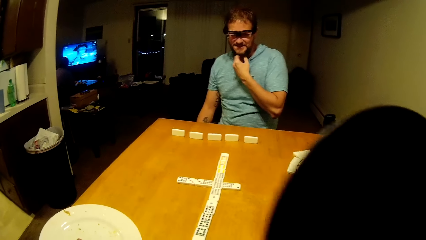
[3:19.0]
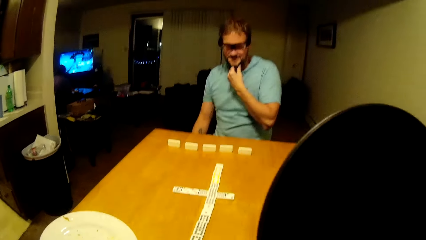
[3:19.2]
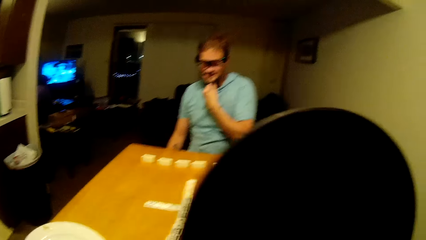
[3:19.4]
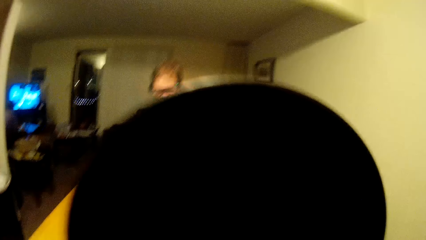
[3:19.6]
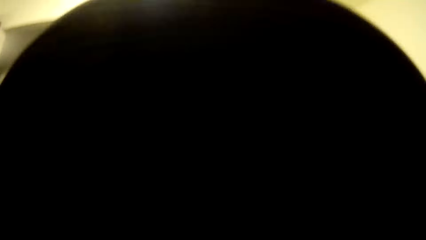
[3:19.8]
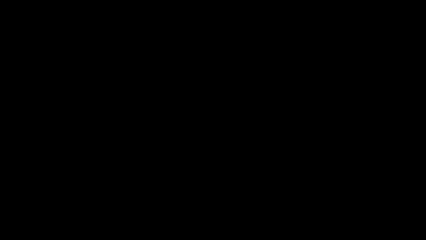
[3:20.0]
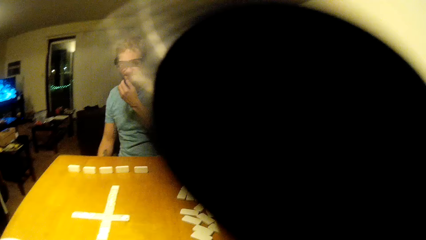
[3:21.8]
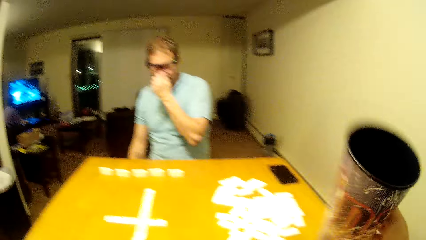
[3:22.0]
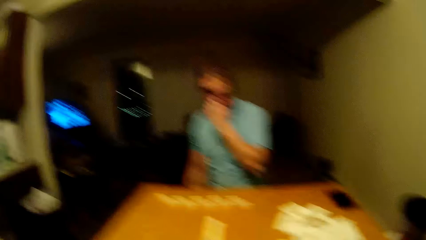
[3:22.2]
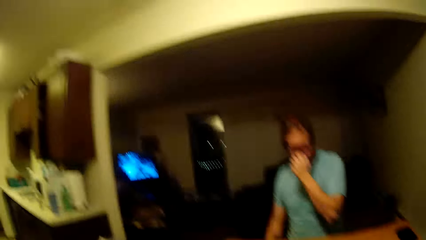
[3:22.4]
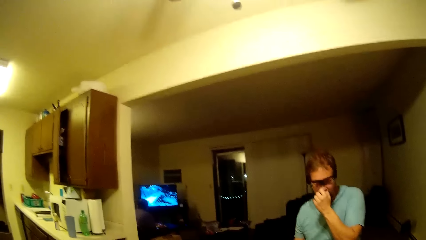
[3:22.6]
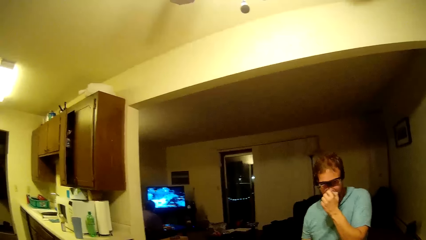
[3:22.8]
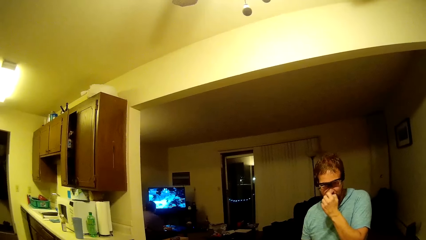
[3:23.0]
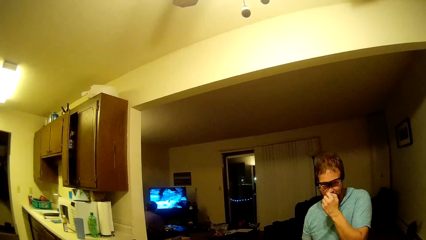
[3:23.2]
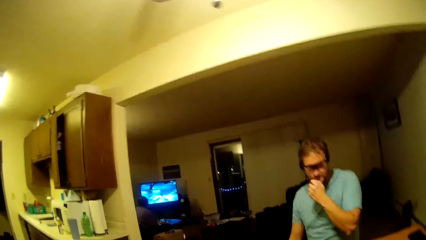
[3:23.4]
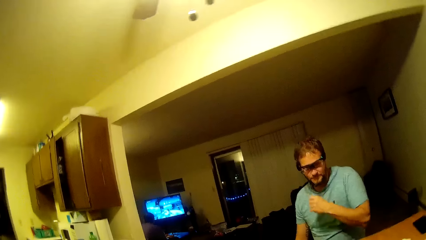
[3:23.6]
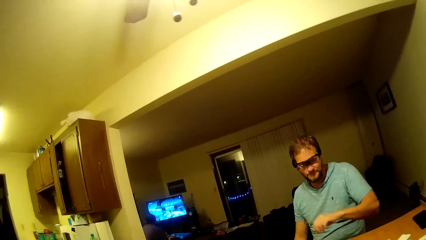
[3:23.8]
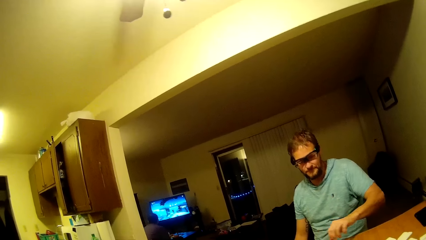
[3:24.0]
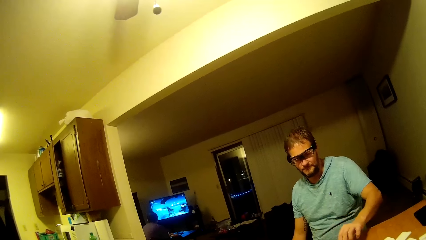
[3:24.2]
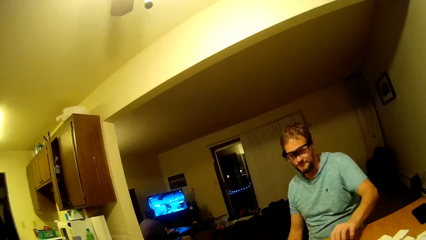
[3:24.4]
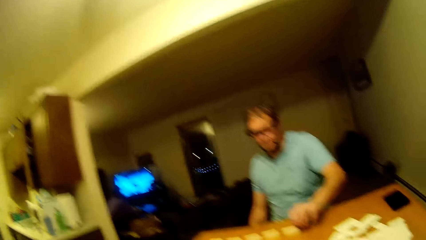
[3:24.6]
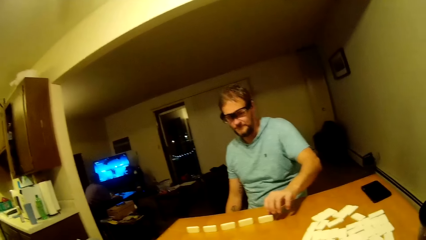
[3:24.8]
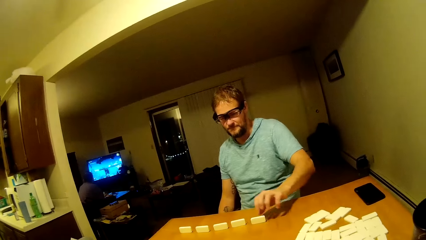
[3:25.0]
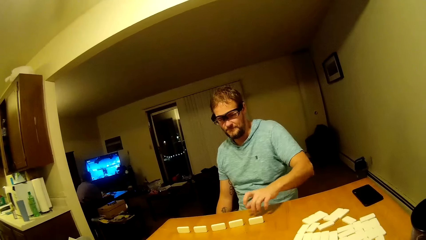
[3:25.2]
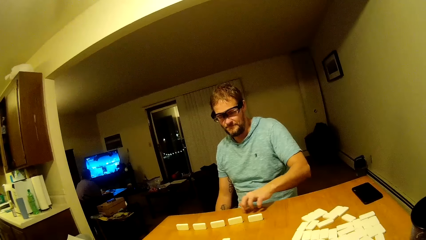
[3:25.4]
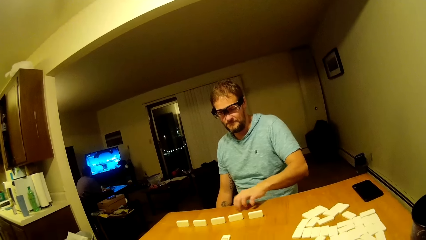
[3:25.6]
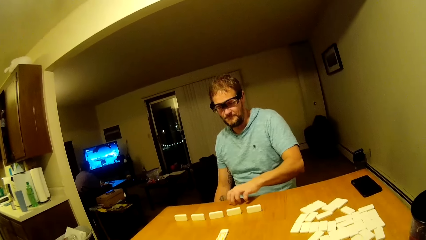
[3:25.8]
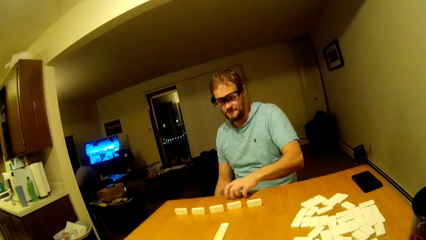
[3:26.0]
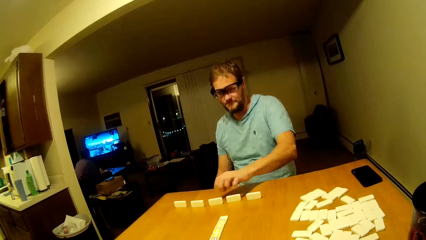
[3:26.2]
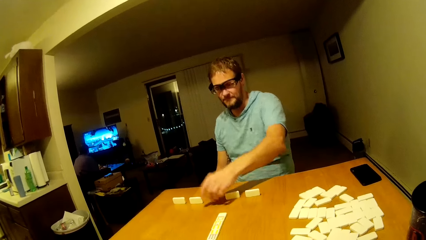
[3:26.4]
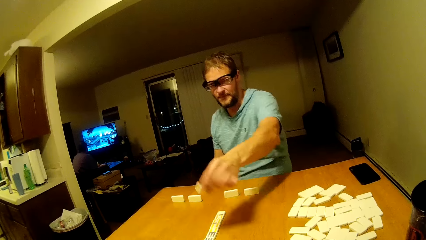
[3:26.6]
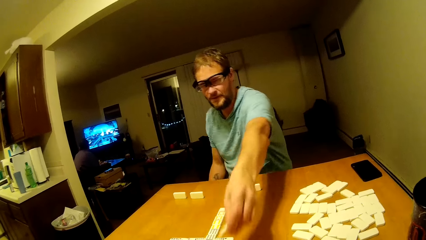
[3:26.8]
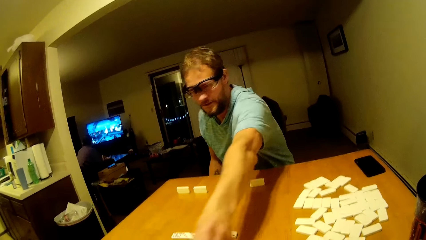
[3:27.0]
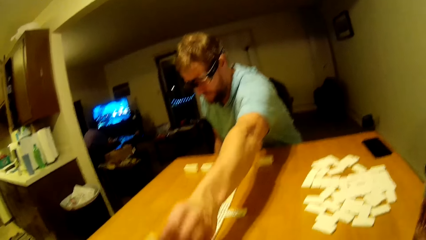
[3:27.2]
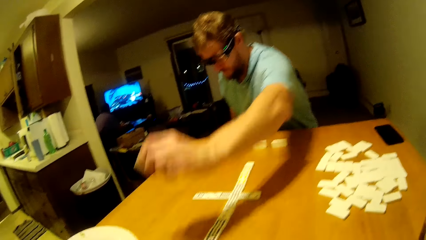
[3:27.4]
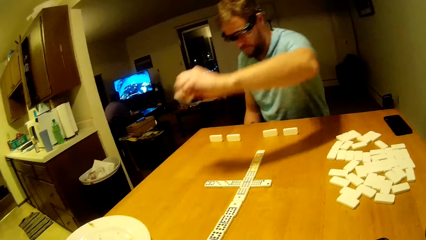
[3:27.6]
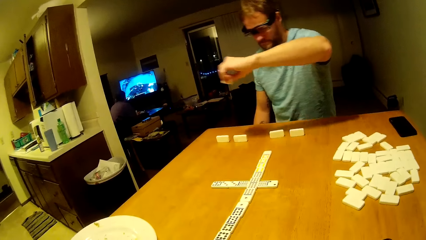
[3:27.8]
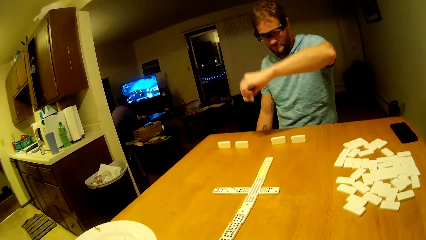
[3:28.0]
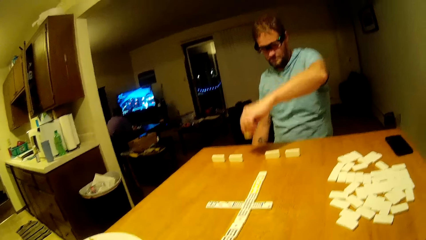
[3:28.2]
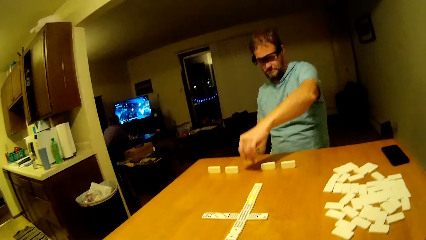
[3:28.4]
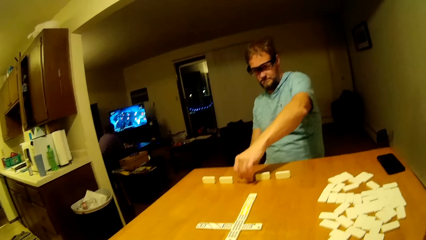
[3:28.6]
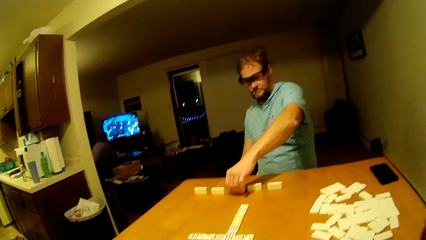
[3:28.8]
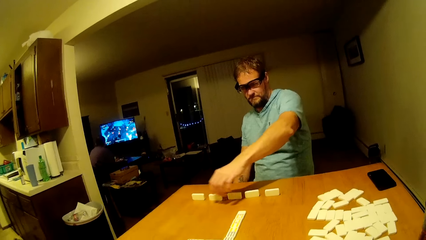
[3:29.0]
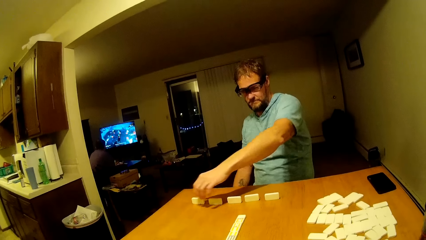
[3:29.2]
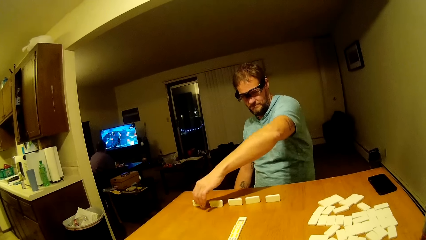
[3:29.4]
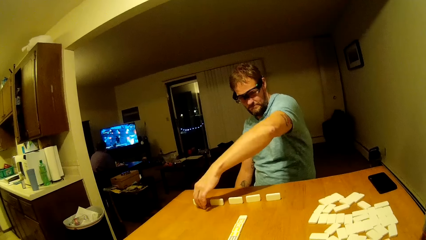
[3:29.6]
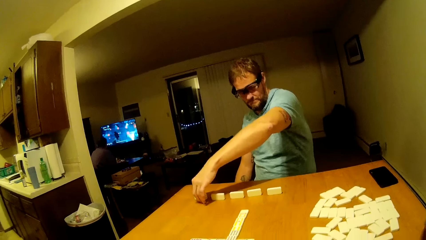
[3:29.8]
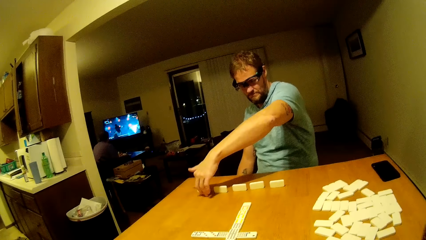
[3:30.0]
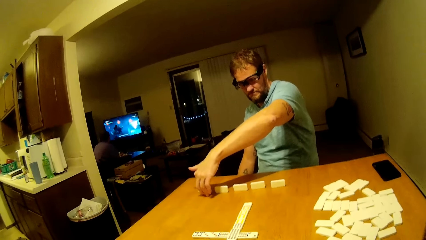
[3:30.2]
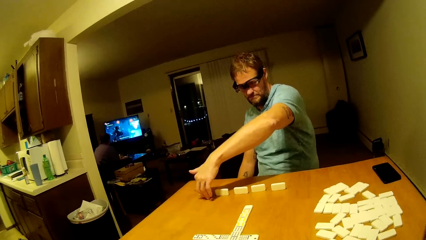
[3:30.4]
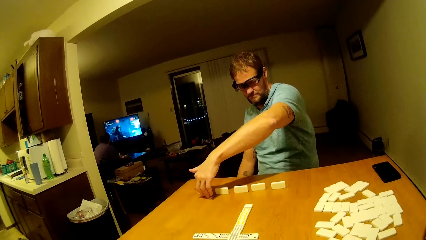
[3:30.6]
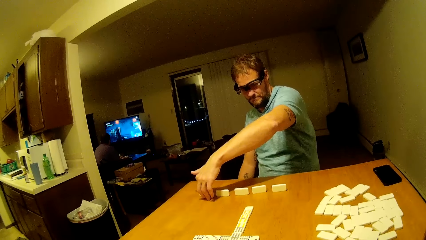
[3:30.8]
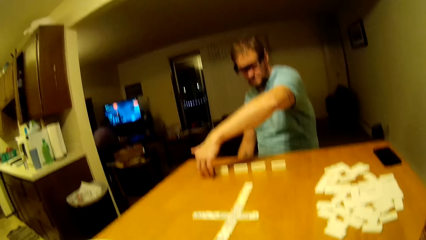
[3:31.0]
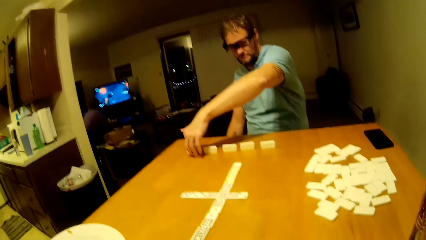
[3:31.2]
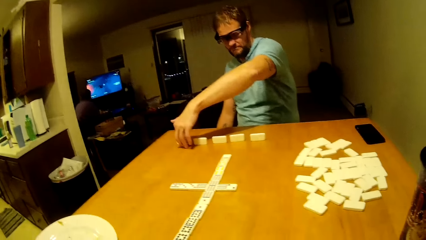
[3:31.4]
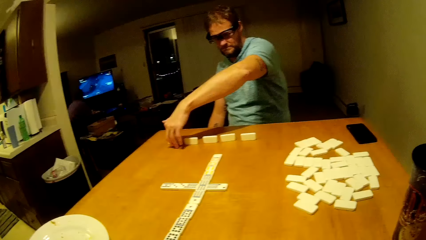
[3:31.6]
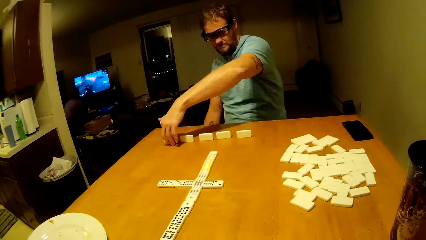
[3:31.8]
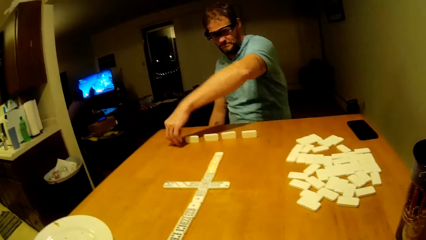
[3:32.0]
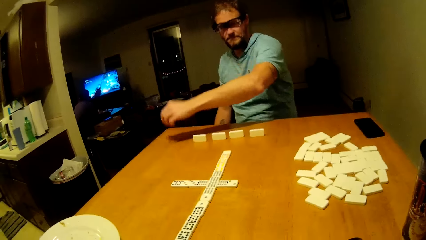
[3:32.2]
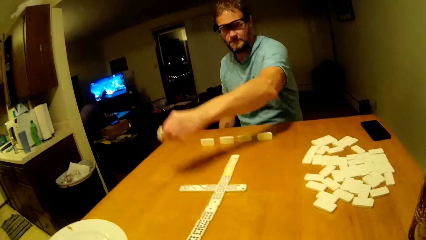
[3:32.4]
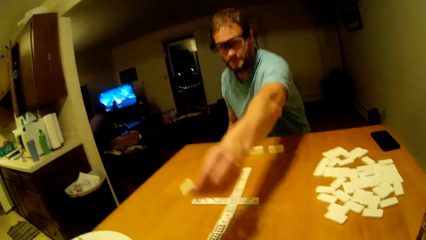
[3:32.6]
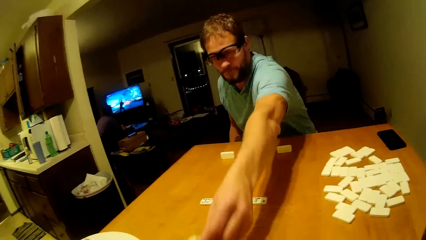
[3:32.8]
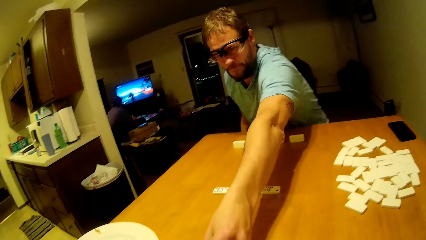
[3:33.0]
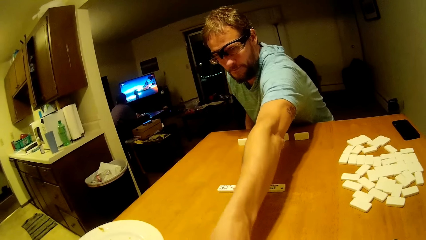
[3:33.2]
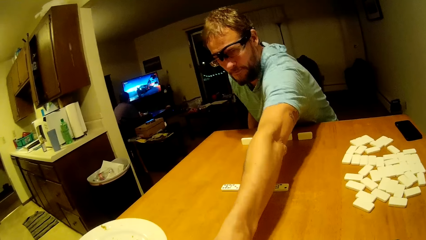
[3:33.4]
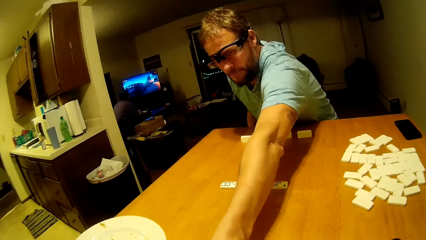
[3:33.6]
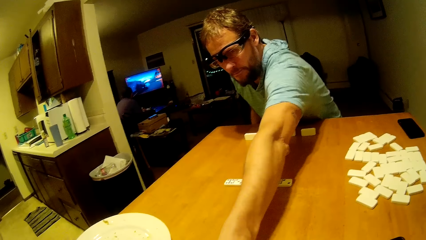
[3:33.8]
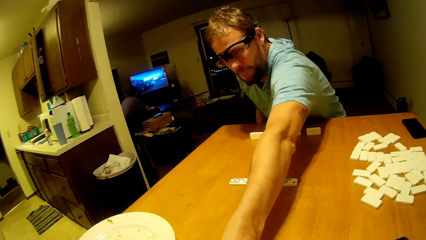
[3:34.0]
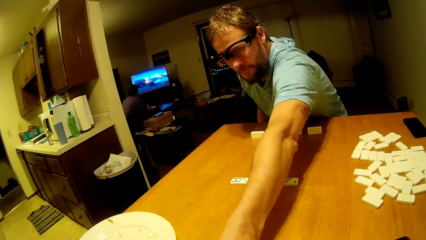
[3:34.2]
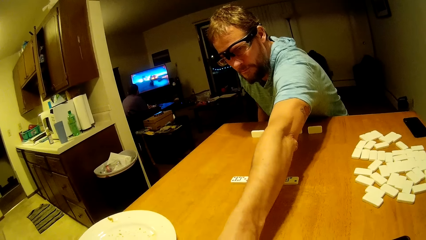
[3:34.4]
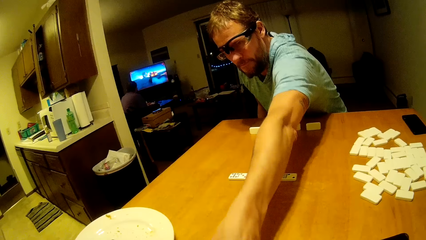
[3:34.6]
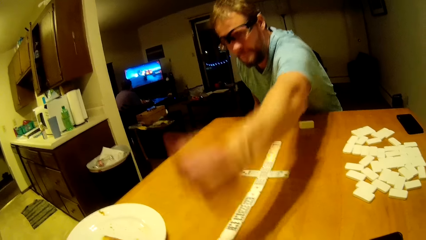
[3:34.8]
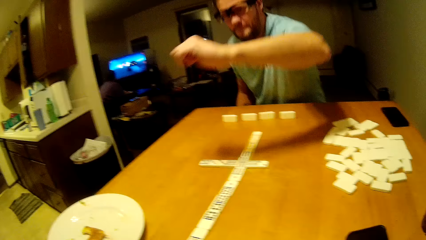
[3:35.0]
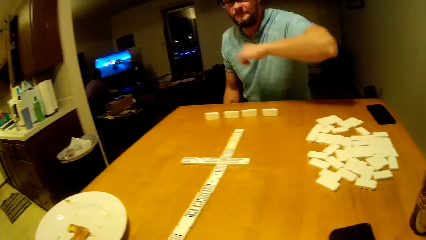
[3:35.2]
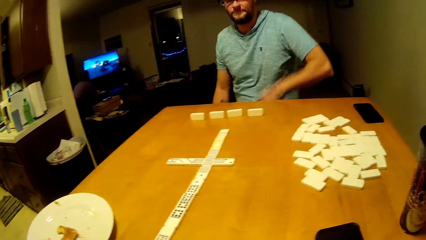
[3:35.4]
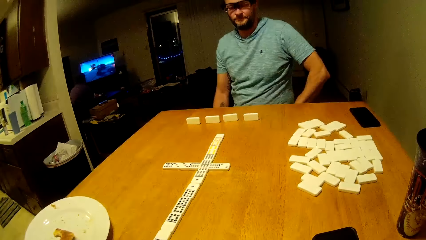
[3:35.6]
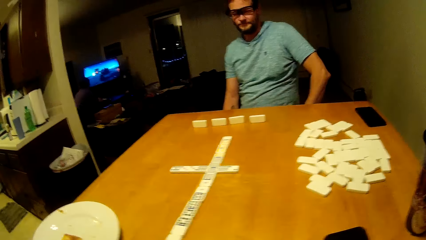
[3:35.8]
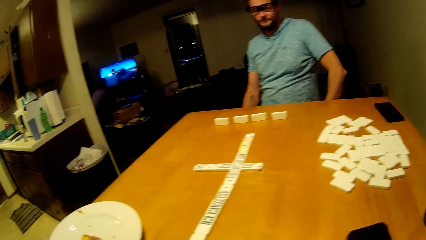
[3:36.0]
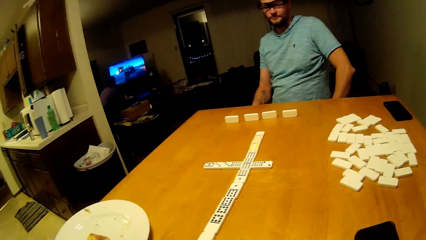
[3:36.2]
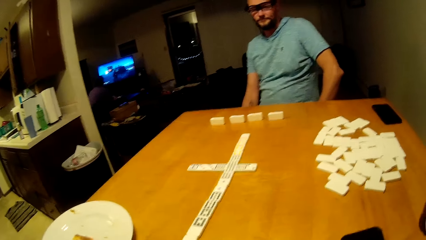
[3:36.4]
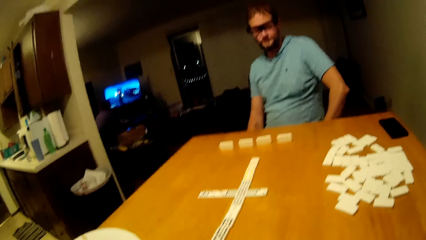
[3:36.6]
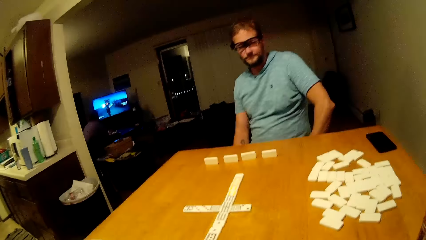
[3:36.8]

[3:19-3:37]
The camera wearer picks up the coffee mug. They drink coffee. They put down the mug on the table. A man plays domino. He arranges the domino in front of him and looks at the domino. He plays domino.
